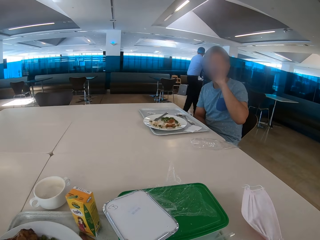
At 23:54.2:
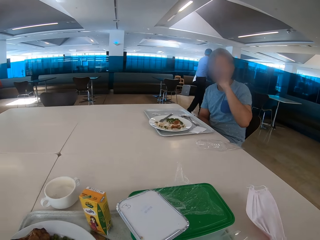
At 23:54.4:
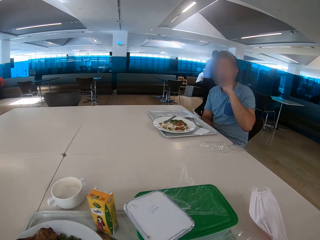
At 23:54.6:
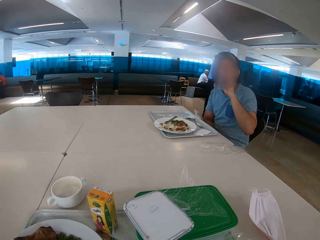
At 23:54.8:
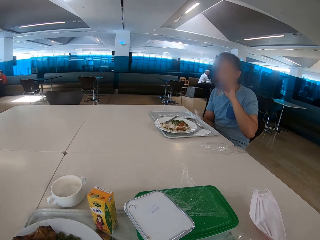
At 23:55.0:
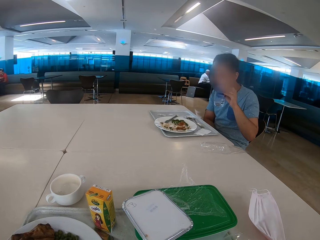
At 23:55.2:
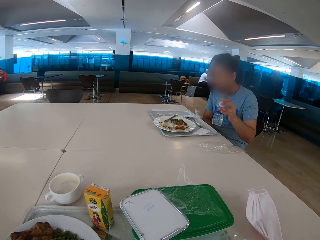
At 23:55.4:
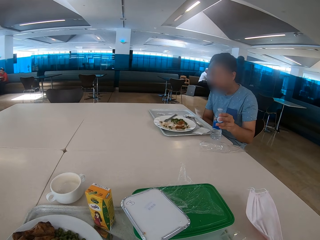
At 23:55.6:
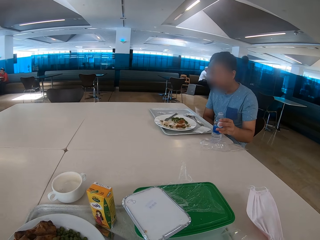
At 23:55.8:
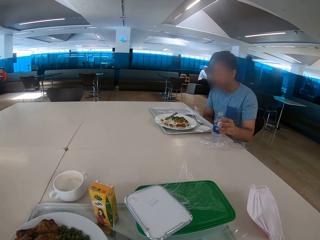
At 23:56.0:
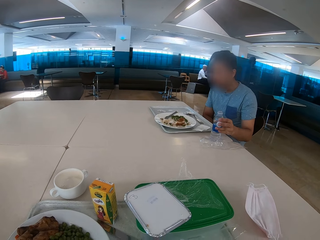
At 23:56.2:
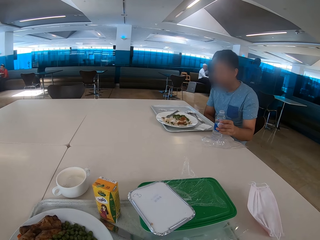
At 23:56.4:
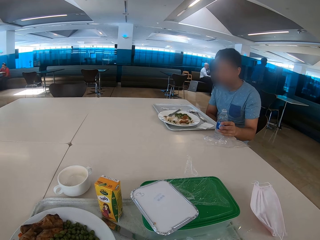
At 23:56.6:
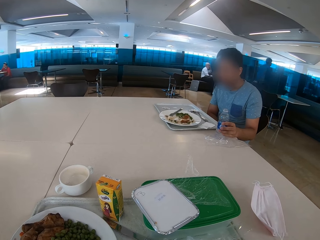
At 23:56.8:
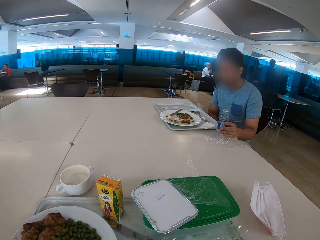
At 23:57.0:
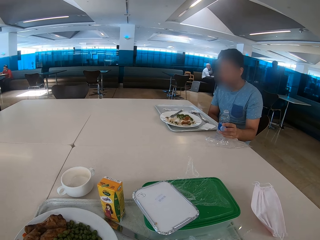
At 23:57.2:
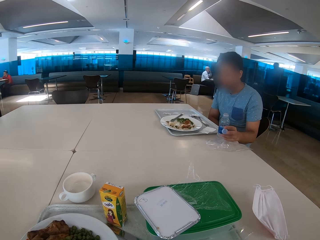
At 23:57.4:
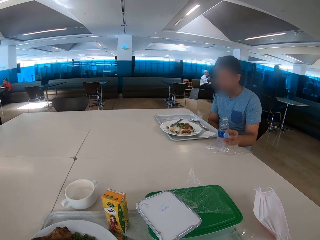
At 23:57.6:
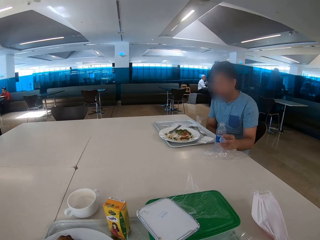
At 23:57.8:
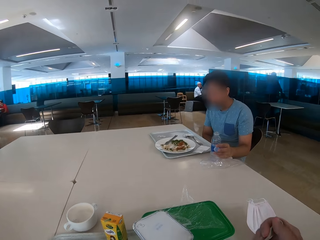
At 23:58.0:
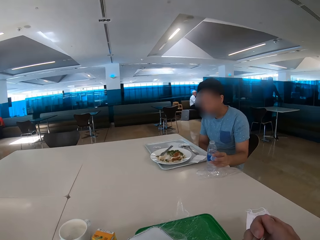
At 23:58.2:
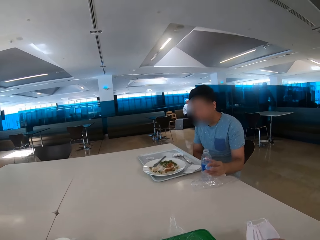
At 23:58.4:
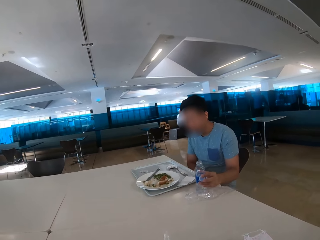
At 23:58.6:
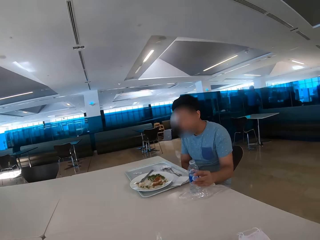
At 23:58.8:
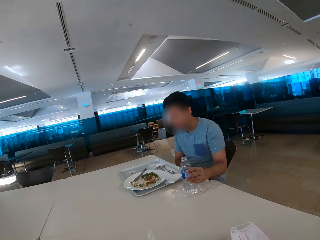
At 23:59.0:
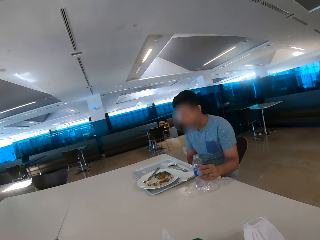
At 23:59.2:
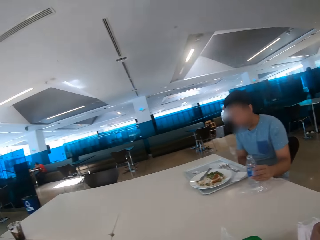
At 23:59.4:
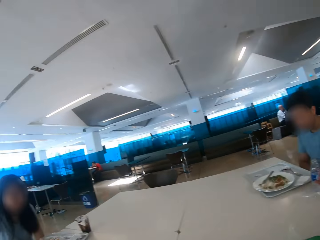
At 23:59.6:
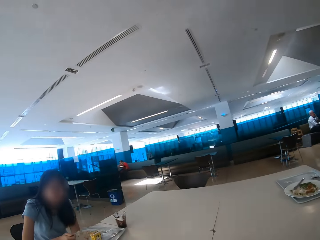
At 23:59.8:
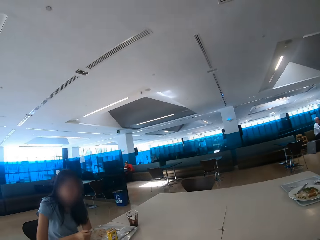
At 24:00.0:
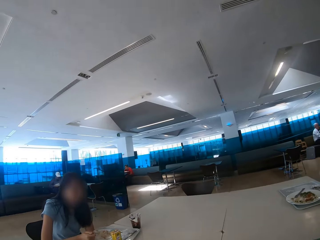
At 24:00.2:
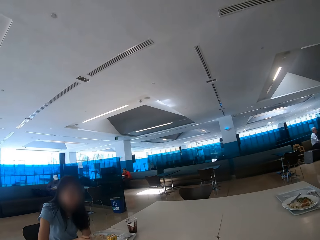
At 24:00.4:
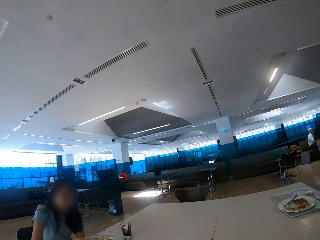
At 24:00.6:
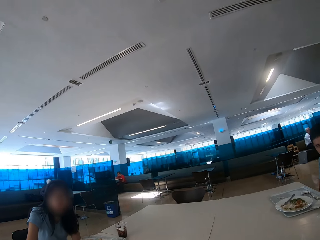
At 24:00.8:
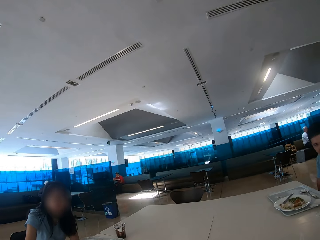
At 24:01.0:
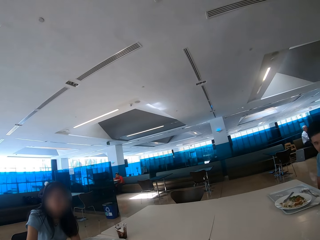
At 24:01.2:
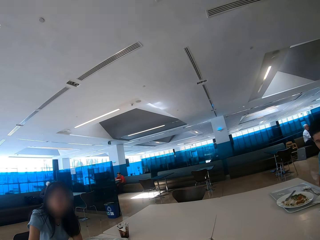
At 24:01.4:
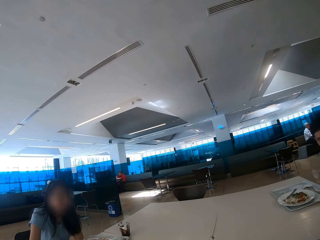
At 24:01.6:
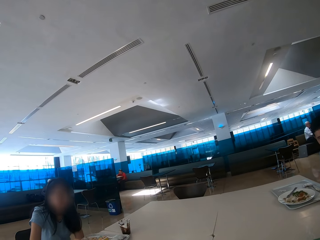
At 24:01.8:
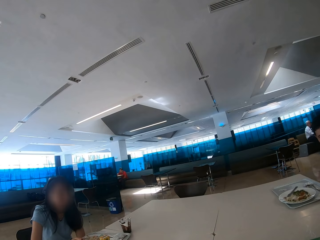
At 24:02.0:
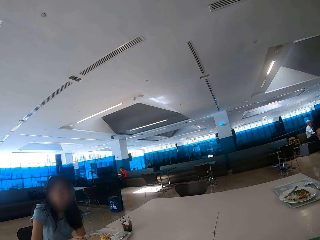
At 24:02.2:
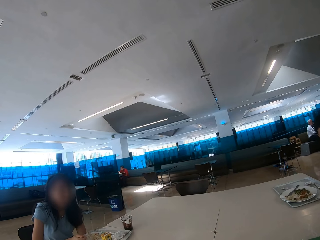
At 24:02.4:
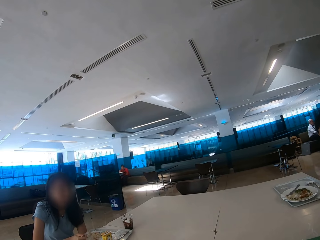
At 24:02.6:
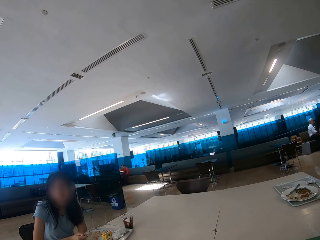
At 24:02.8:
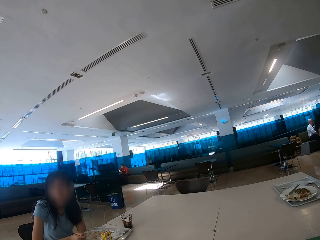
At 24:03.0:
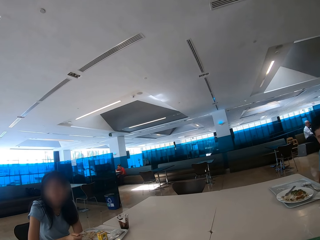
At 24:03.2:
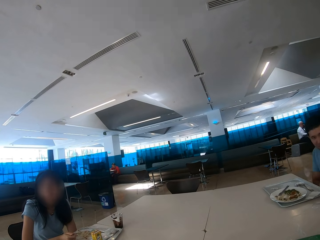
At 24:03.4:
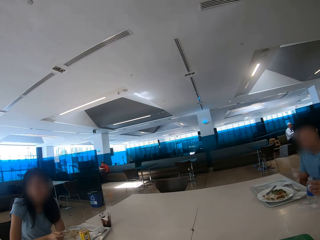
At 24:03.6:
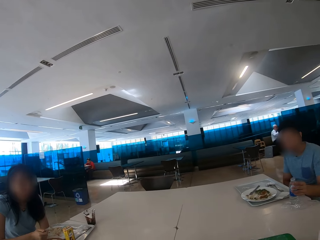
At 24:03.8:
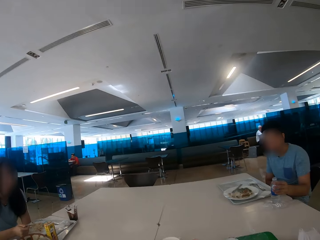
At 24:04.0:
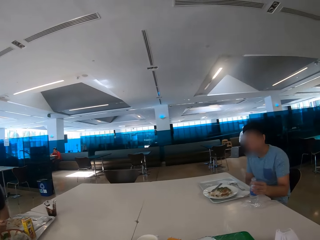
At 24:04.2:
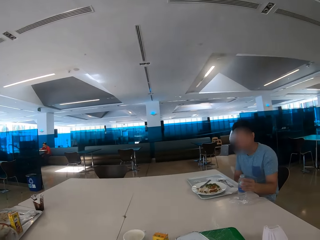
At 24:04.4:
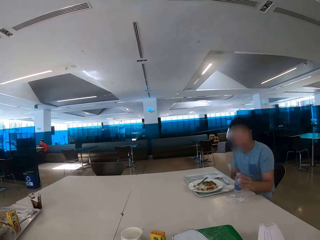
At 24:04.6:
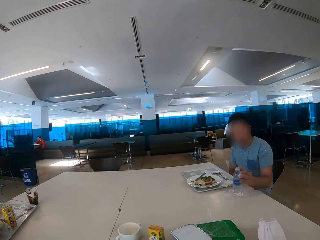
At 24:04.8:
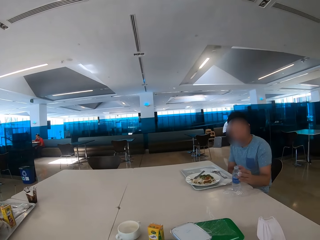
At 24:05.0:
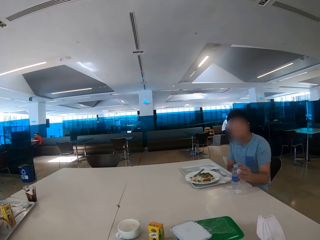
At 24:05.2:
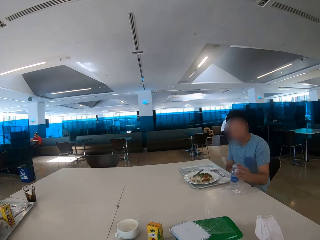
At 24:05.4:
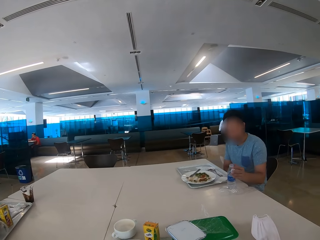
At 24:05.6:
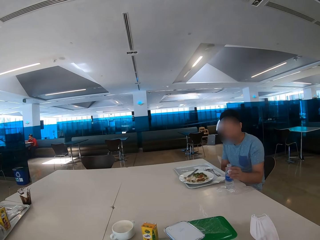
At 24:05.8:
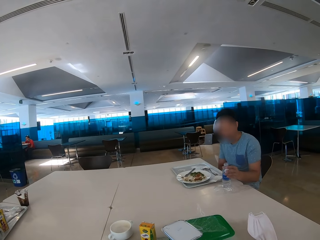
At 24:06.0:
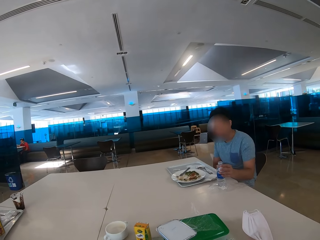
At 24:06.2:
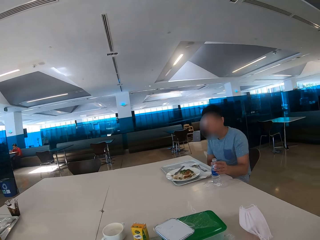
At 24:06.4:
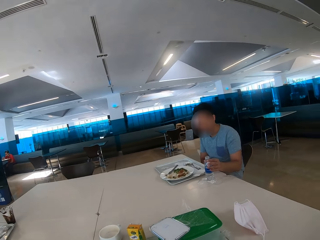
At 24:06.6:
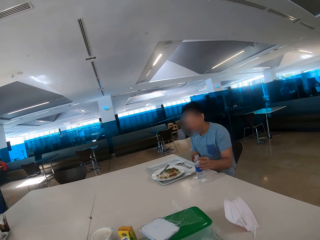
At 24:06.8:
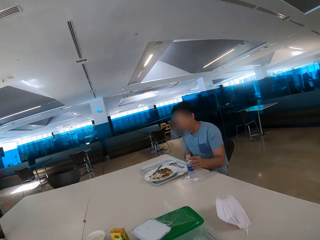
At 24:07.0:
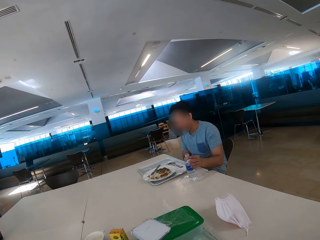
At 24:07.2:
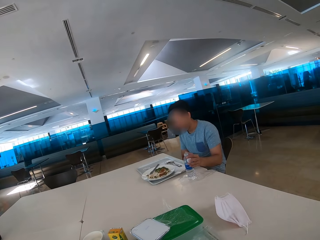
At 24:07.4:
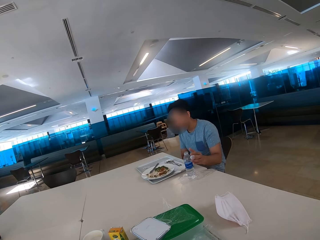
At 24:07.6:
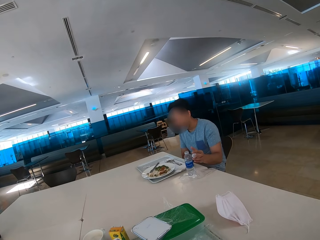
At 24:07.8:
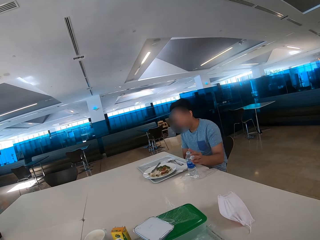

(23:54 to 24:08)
The camera wearer eats food. The man puts the bottle on the table. The camera wearer looks at the man. They look at the woman. They look around. They look at the man.

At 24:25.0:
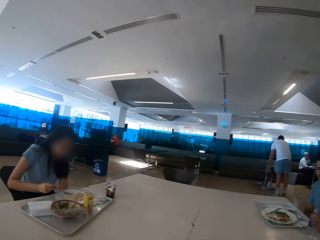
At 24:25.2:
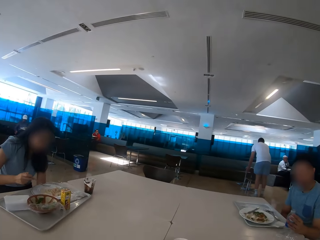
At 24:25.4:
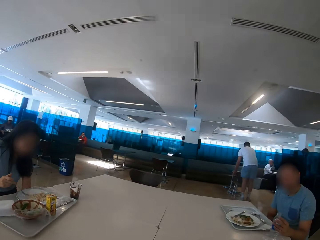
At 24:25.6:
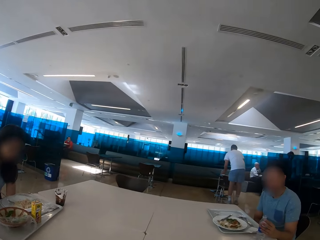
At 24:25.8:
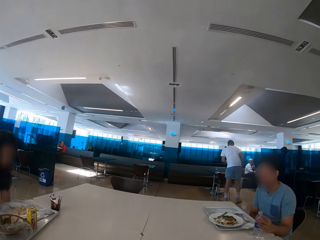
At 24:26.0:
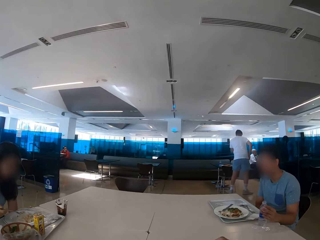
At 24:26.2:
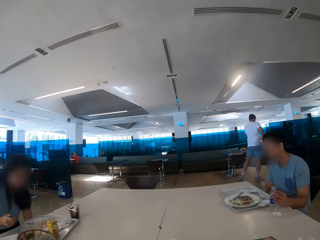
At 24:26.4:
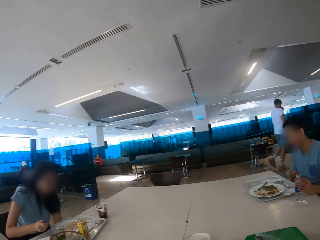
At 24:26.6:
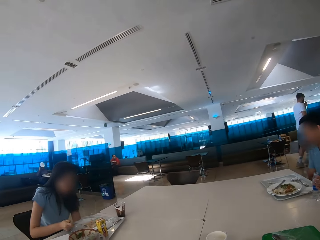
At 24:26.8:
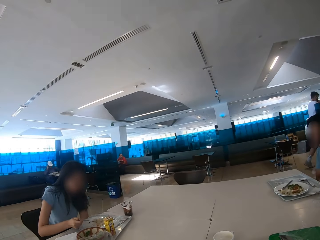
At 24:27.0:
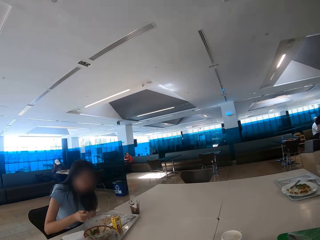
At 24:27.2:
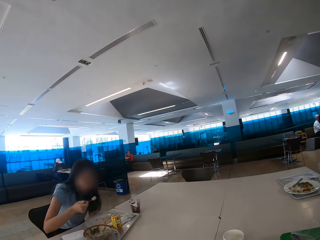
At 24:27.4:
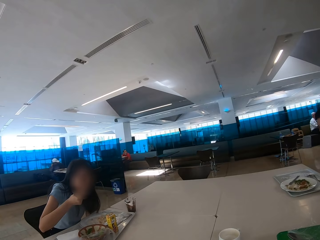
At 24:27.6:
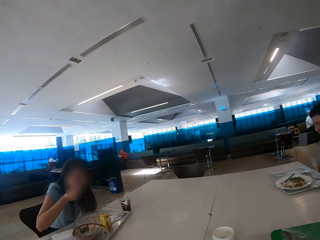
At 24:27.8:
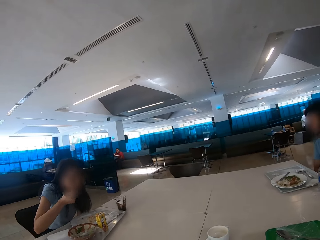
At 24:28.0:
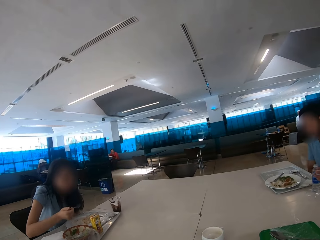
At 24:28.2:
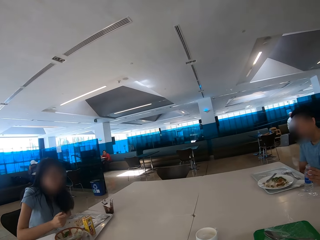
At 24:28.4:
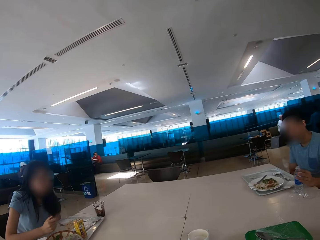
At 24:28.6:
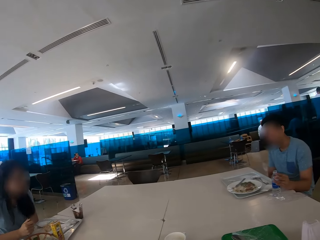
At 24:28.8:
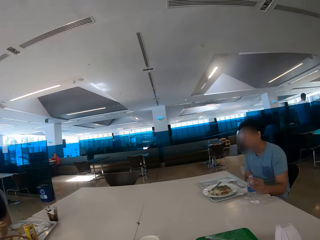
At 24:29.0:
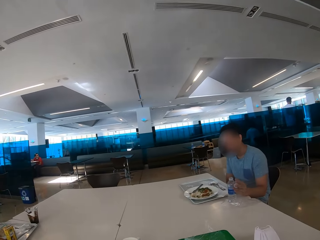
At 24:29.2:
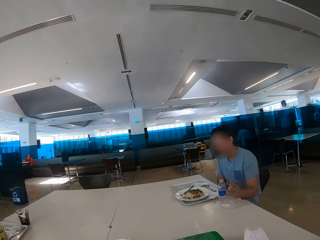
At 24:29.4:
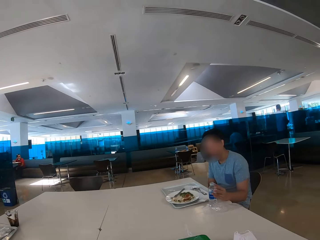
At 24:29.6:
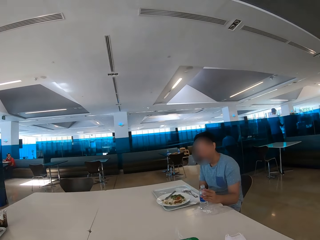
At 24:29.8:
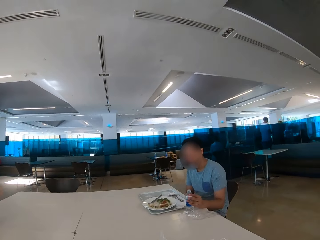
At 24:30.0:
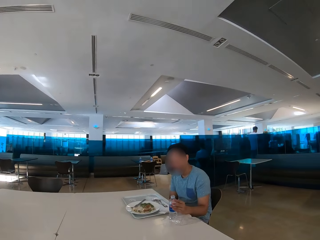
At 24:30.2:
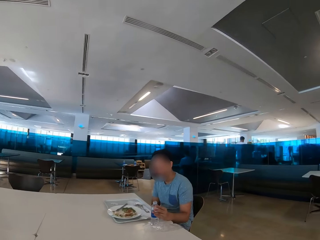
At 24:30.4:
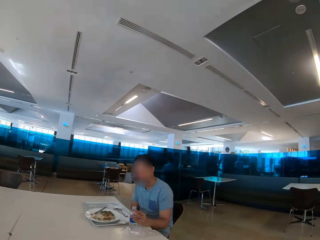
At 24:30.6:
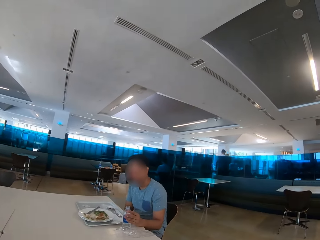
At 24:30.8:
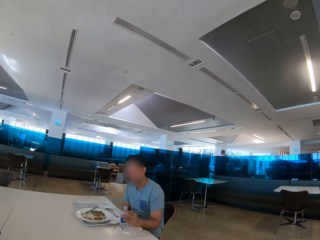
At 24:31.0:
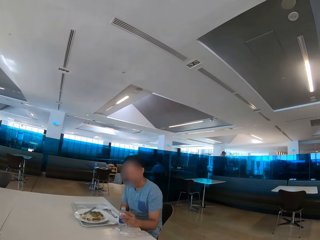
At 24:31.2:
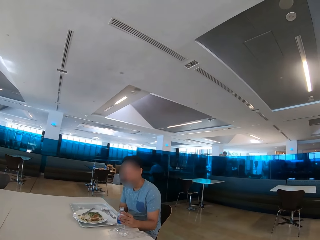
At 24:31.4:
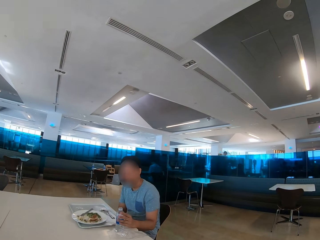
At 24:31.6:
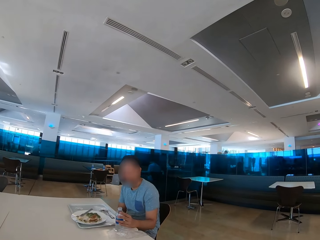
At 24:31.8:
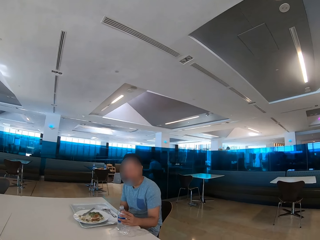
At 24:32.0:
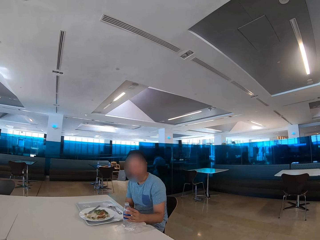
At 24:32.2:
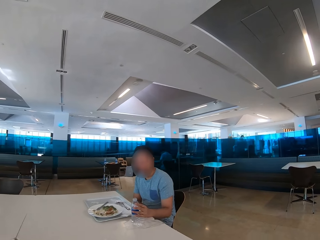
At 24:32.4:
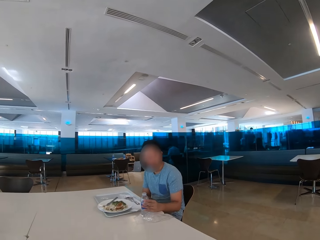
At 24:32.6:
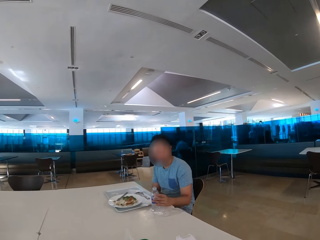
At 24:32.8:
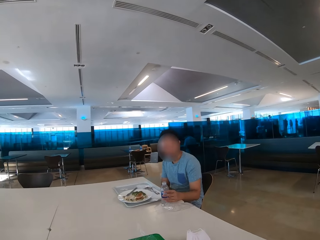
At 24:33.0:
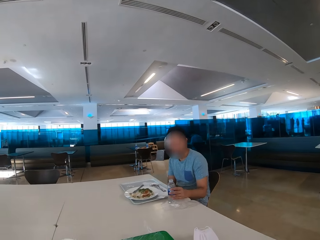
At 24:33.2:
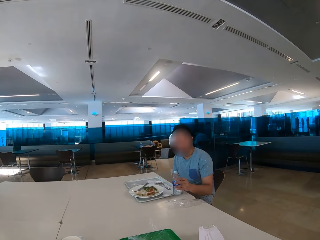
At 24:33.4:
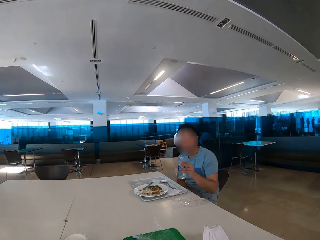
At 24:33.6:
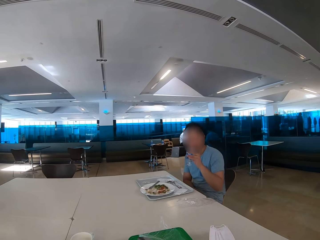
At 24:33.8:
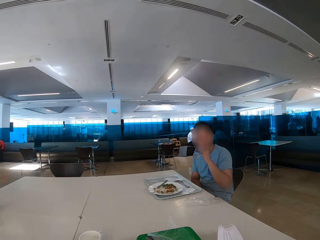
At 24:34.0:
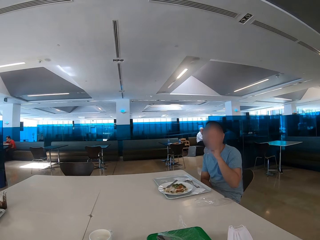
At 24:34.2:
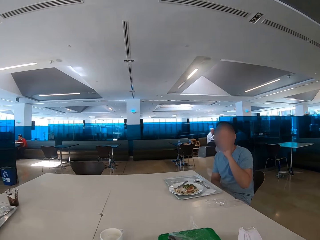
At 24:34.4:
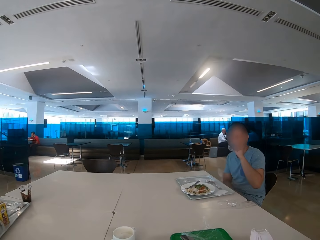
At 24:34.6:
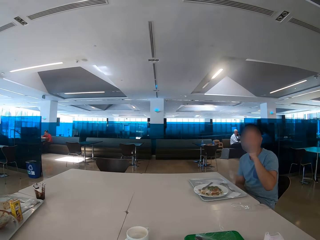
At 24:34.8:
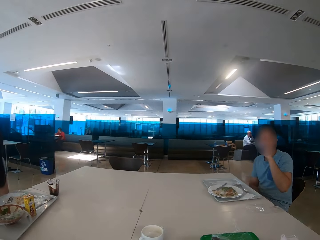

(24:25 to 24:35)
The camera wearer looks at the man. They look around. The woman eats some food with a spoon. The camera wearer looks at the man. The man drinks water from the bottle.
